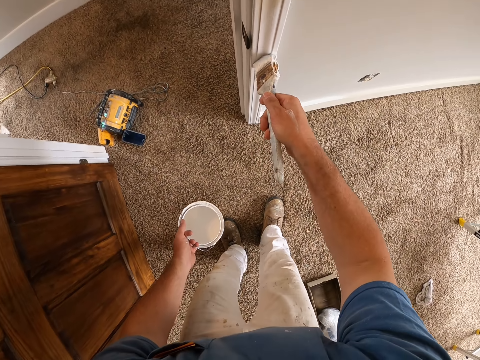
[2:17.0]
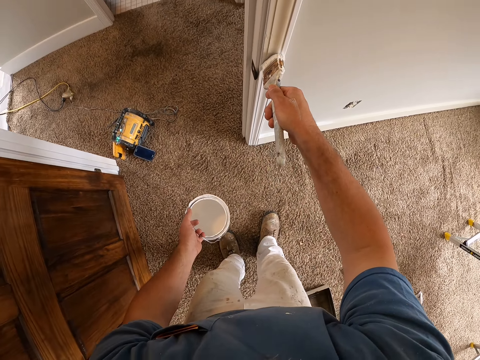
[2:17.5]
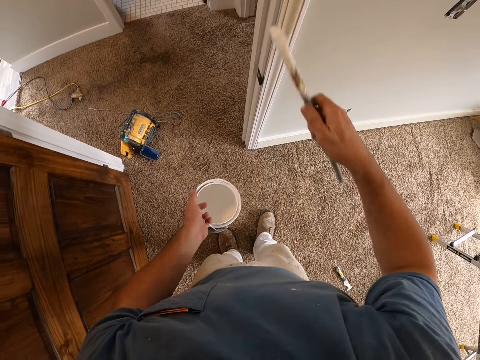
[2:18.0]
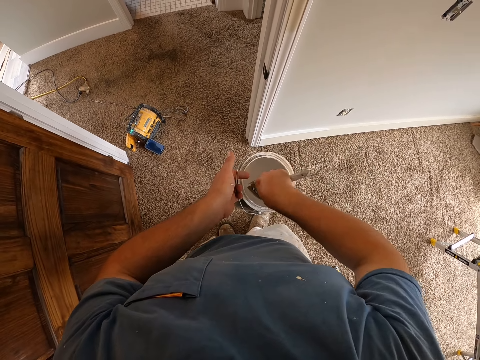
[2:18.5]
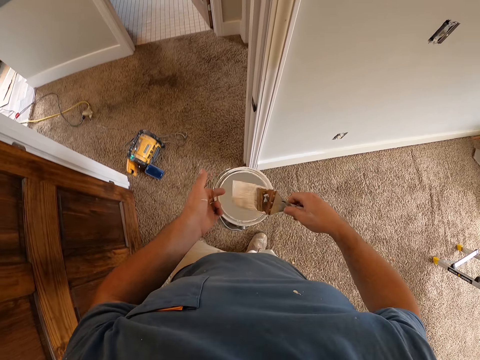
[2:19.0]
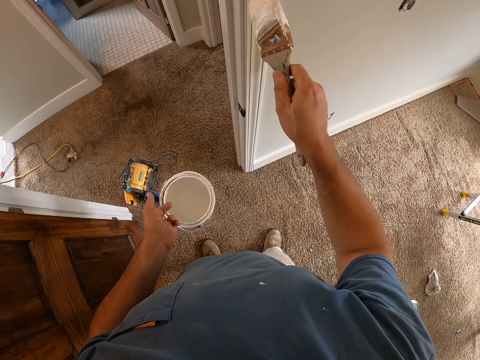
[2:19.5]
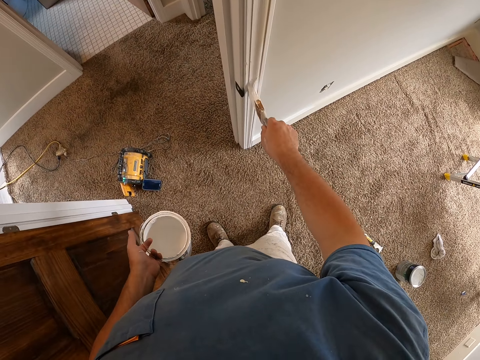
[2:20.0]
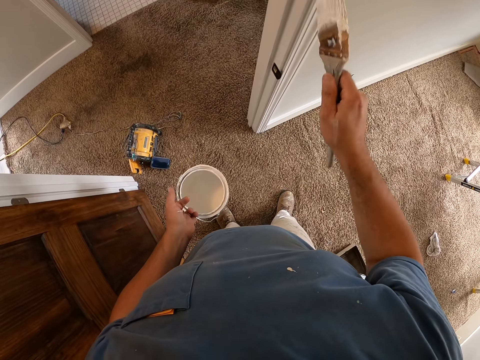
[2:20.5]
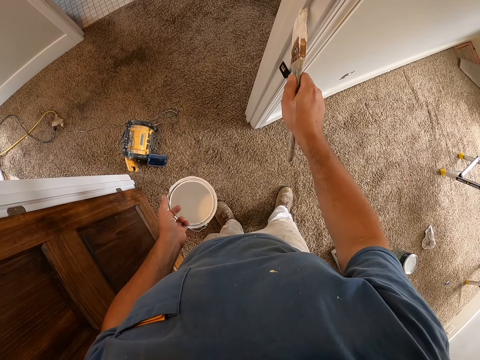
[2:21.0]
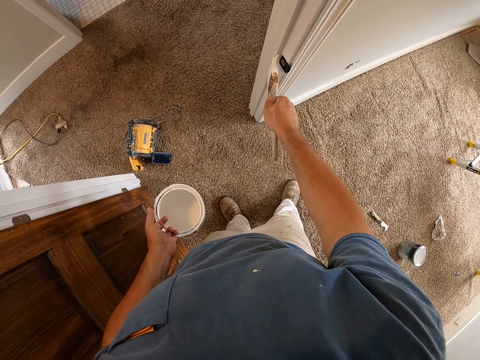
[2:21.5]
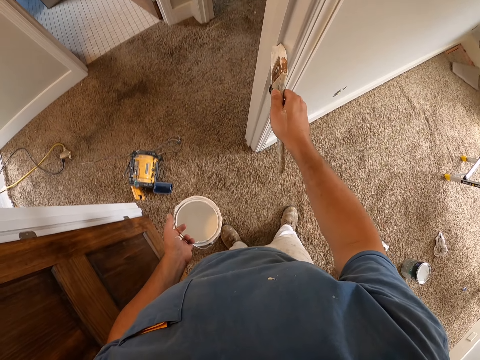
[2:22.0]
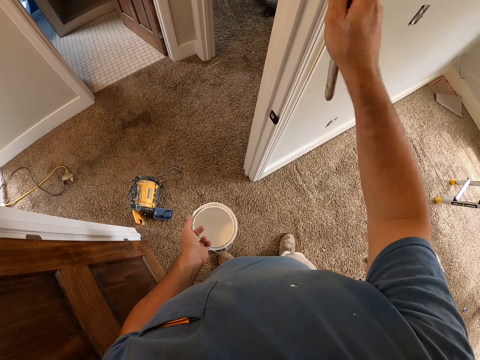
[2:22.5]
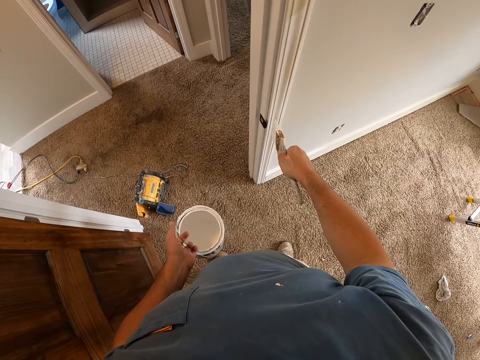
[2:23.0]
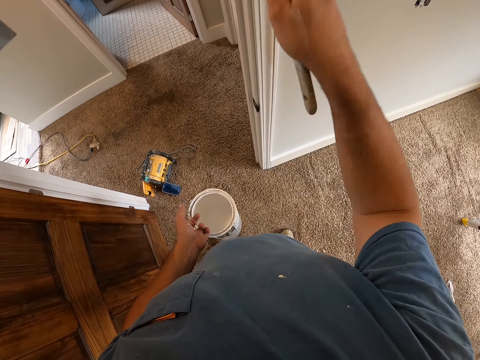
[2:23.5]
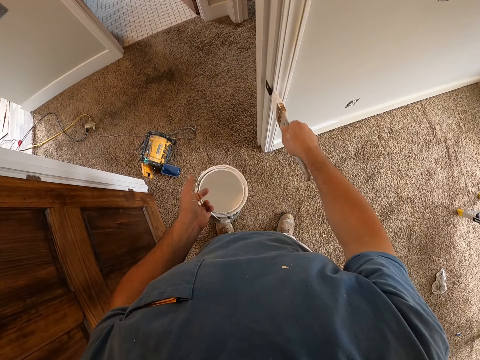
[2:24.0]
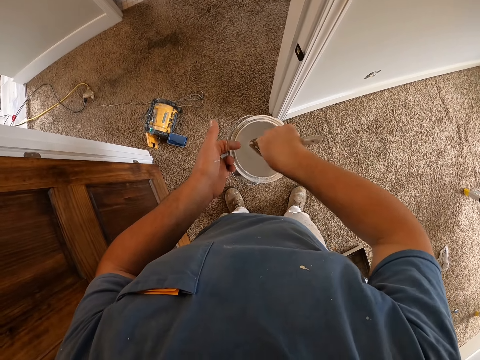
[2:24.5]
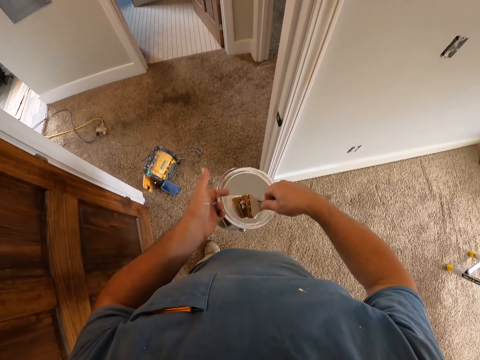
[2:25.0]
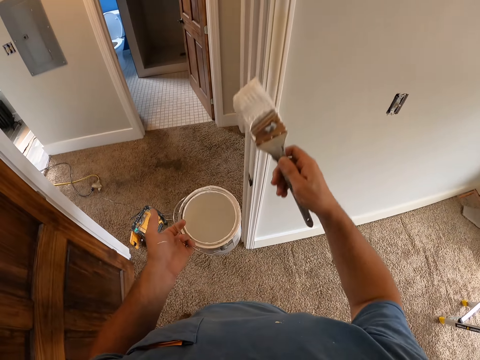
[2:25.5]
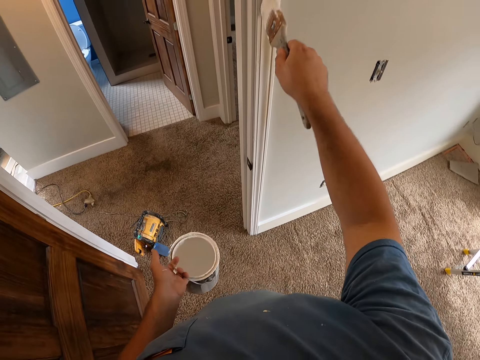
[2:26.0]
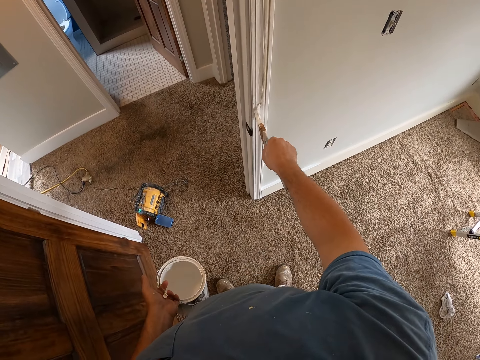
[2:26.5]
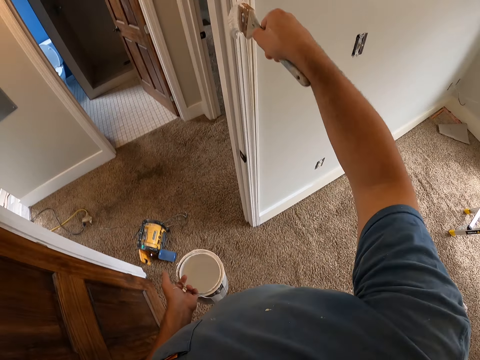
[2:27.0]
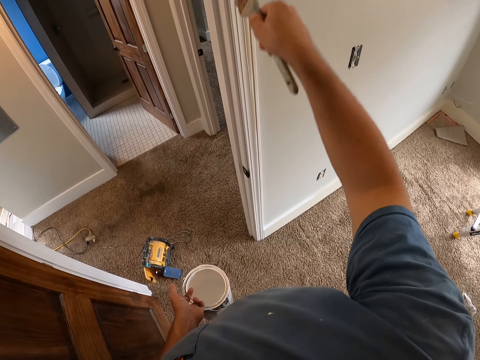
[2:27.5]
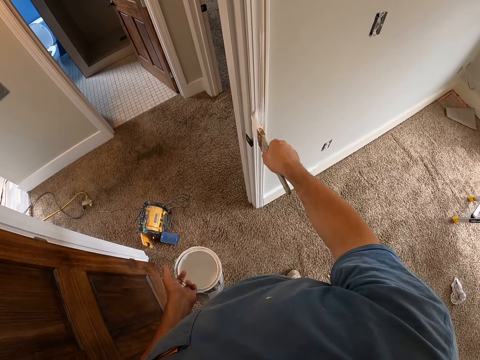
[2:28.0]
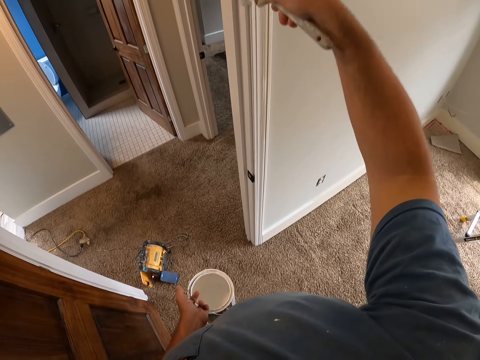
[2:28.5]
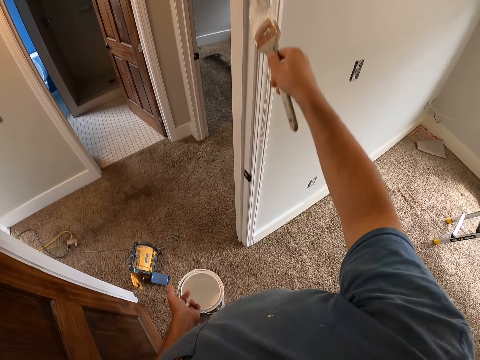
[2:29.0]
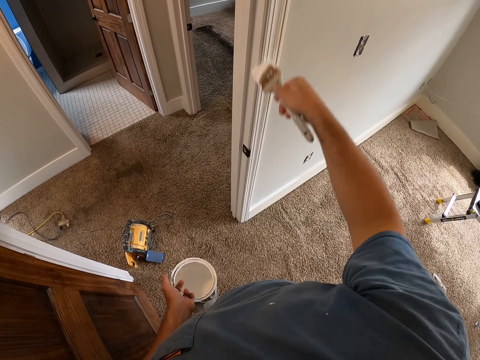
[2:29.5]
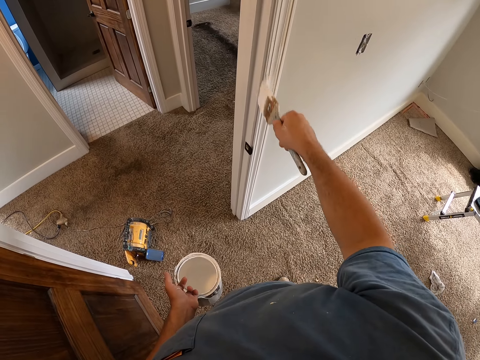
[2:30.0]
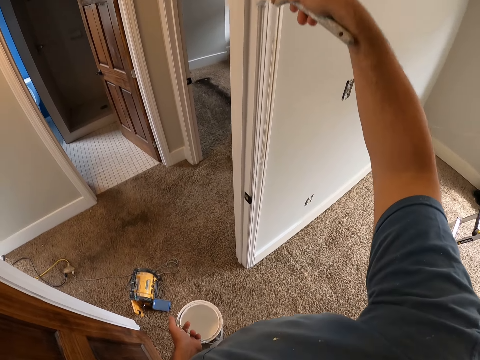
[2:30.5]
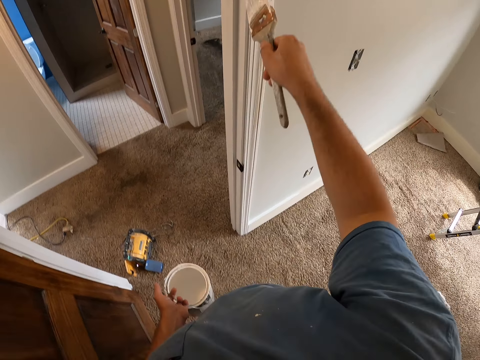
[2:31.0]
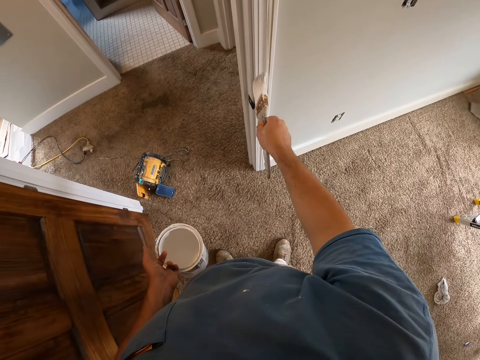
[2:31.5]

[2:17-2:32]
The camera wearer dips the paint brush into the paint can. They paint the baseboard. They dip the paint brush into the paint can and remove the paint brush from the paint can. They paint the baseboard.

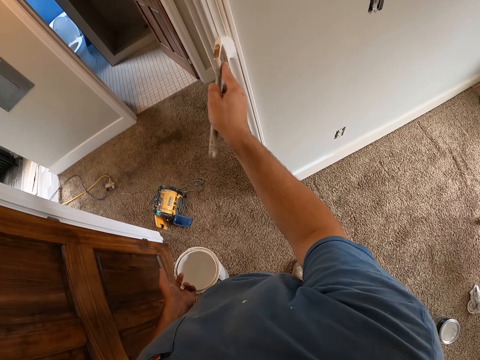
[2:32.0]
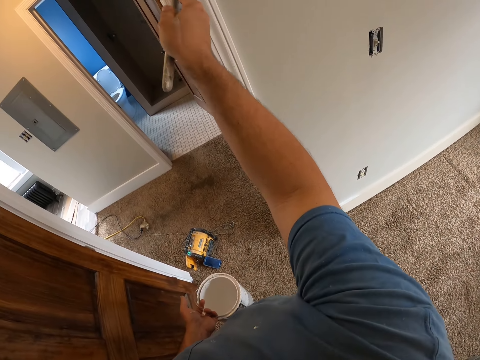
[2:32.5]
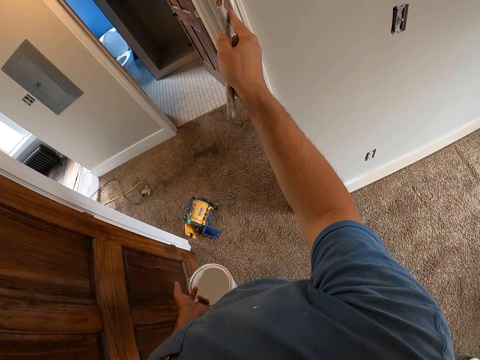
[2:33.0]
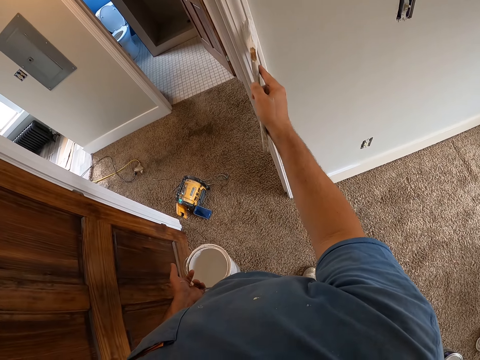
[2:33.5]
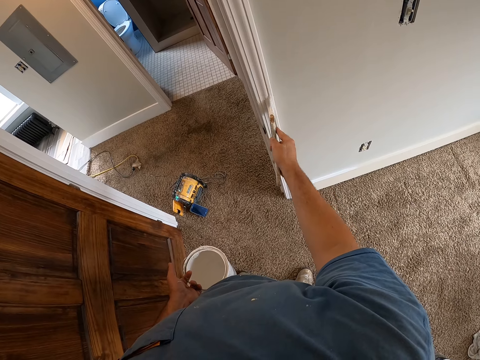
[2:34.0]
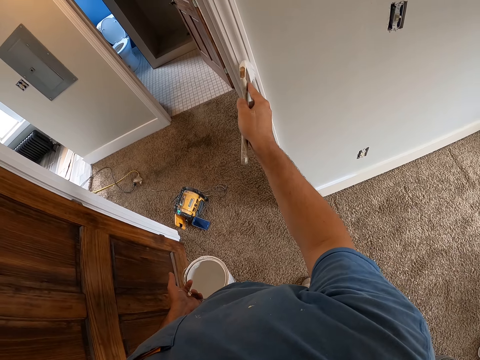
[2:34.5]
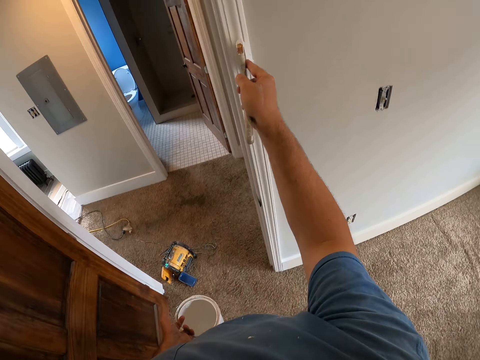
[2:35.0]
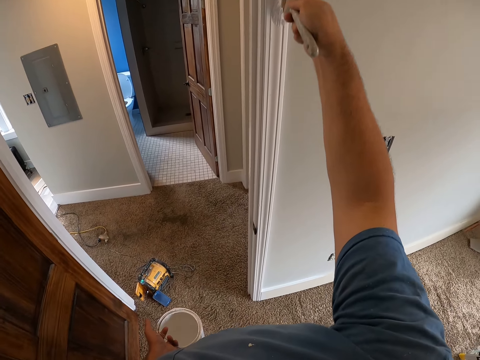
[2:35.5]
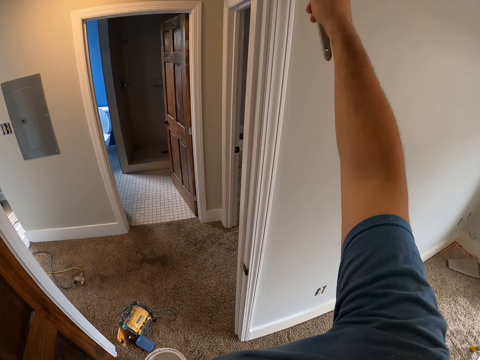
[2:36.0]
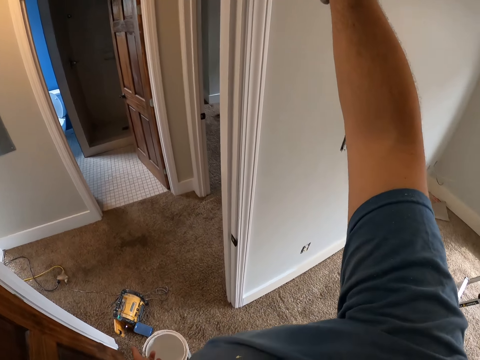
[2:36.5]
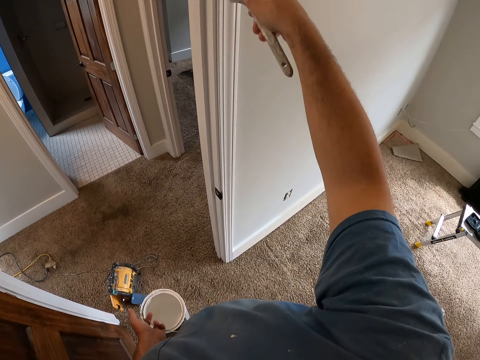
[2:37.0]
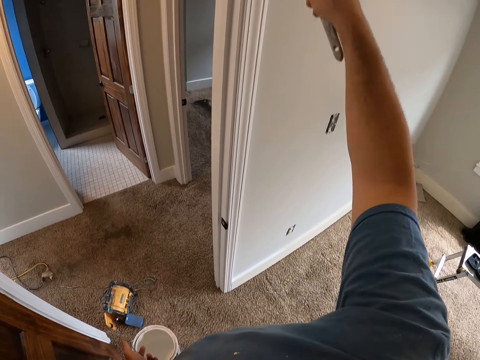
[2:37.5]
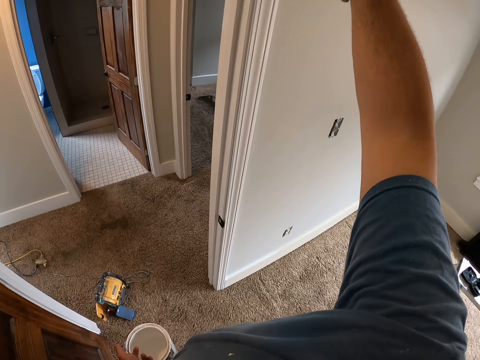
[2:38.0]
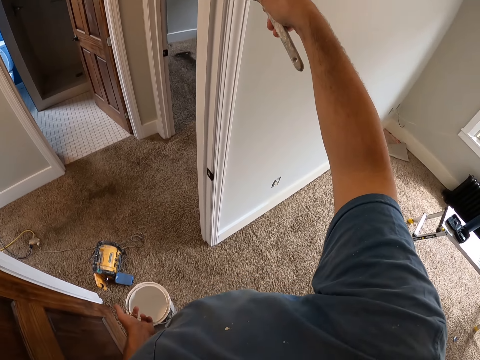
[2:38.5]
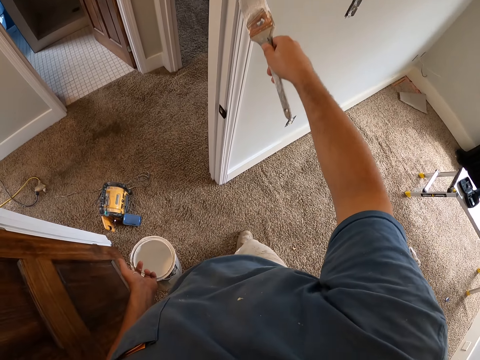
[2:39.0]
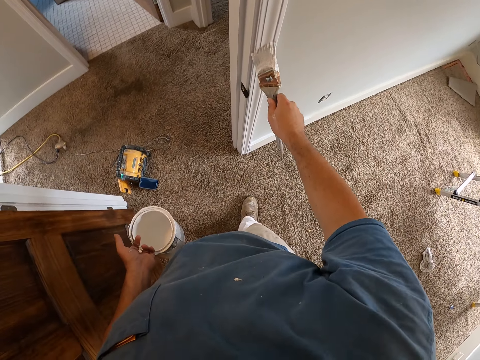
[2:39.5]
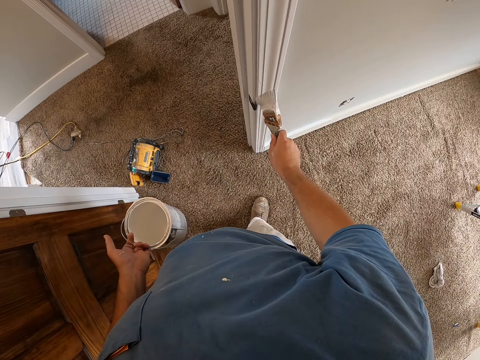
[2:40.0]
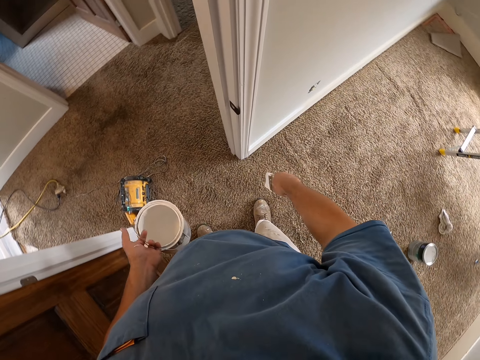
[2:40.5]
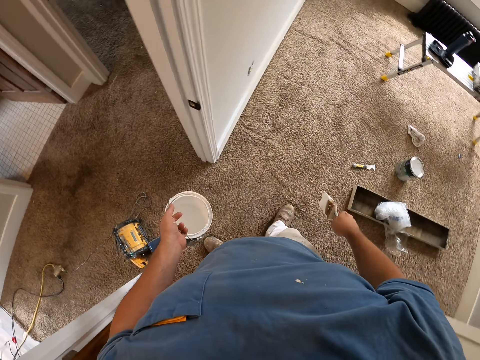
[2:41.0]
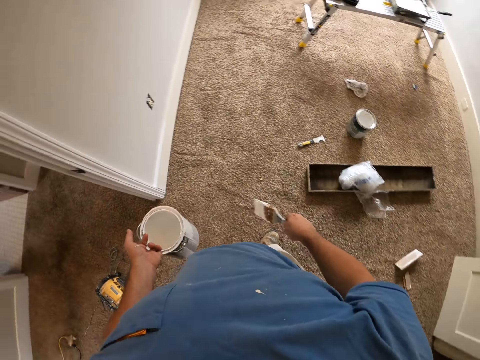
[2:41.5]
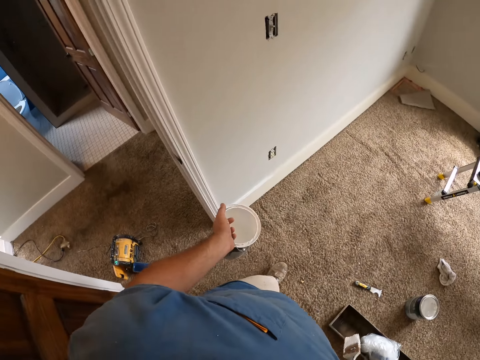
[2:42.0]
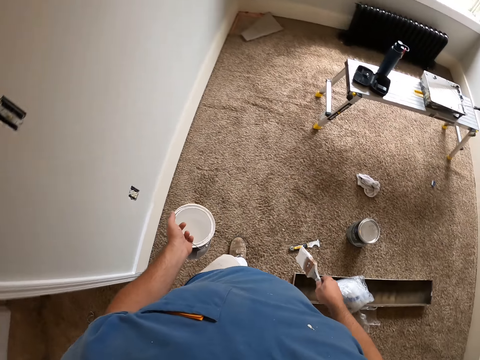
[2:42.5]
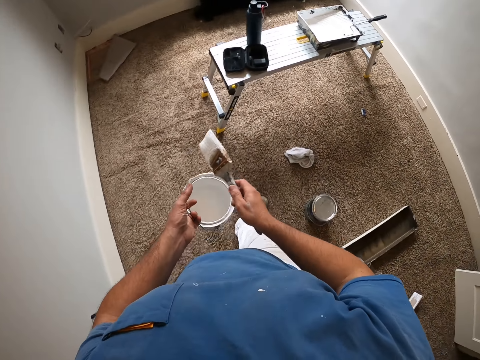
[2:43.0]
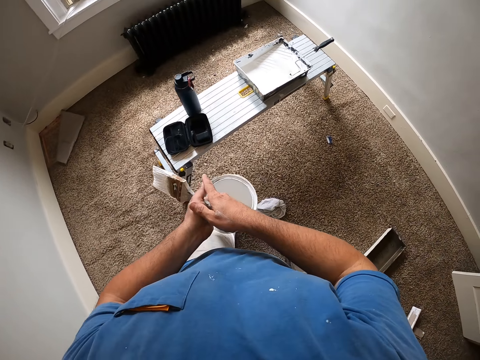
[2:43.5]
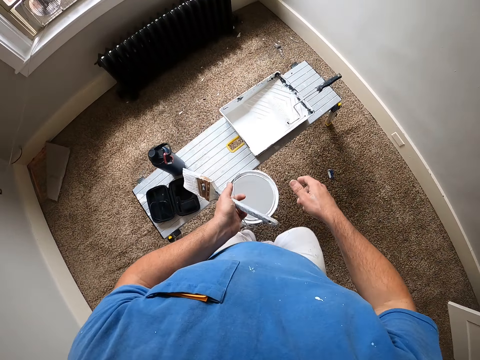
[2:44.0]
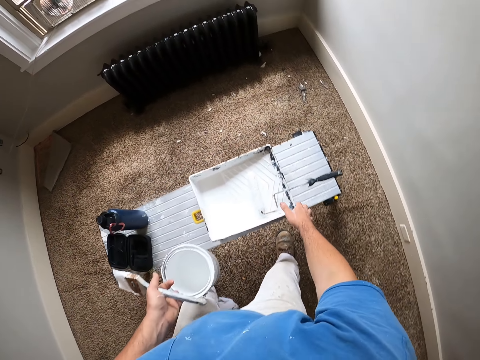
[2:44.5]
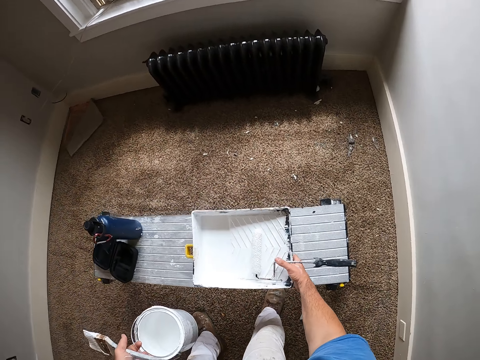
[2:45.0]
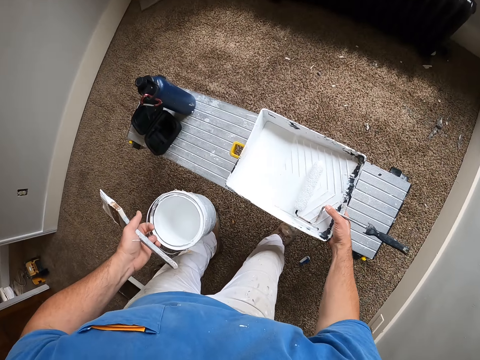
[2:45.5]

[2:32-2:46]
The camera wearer walks towards the table. They hold the paint brush together with the paint can and pick up the paint tray.
